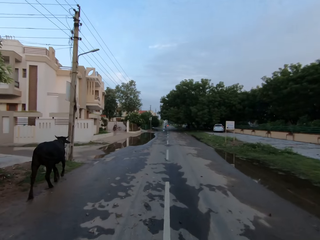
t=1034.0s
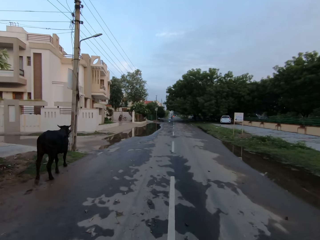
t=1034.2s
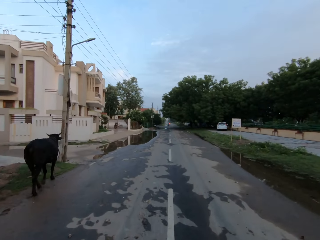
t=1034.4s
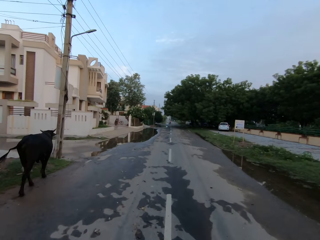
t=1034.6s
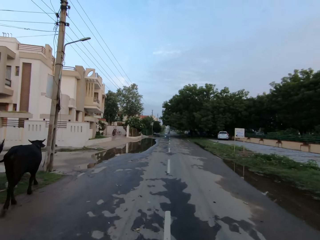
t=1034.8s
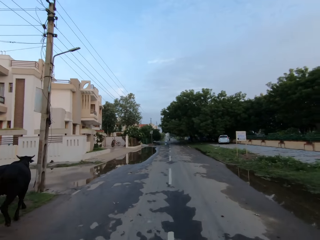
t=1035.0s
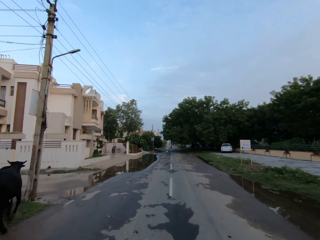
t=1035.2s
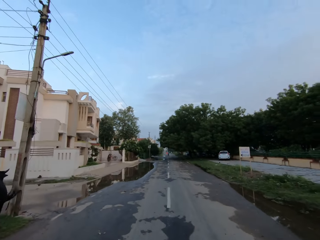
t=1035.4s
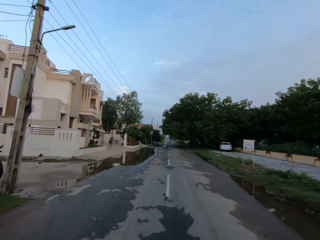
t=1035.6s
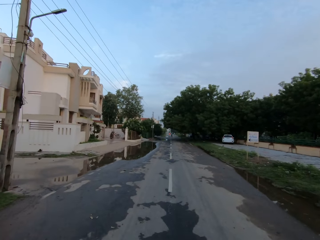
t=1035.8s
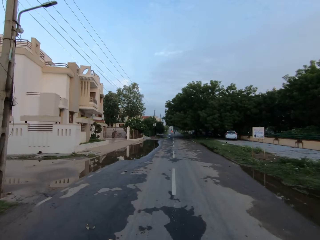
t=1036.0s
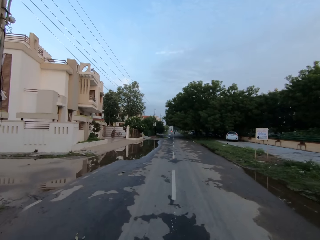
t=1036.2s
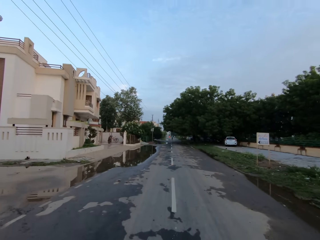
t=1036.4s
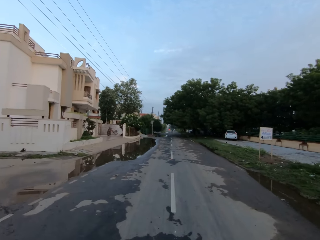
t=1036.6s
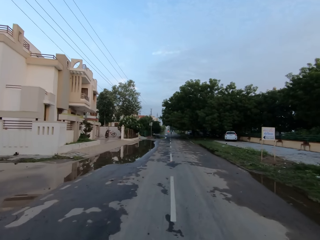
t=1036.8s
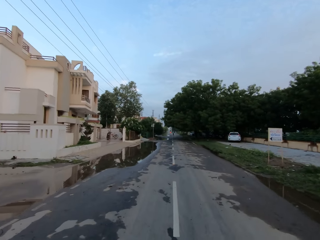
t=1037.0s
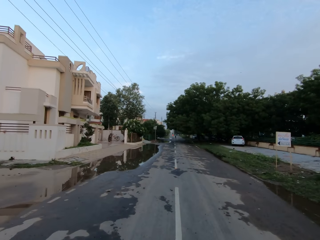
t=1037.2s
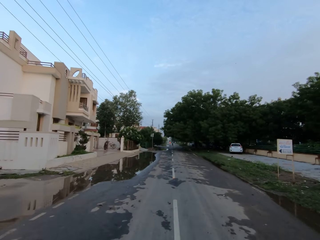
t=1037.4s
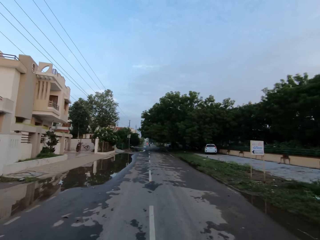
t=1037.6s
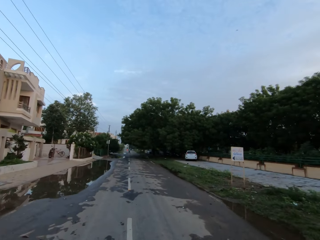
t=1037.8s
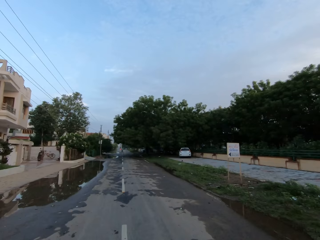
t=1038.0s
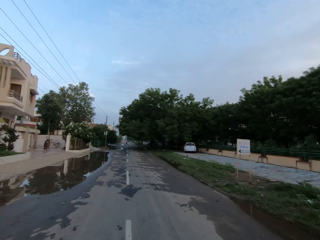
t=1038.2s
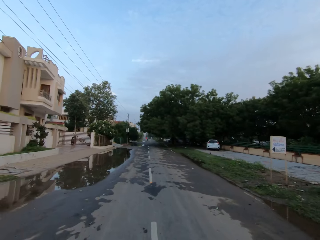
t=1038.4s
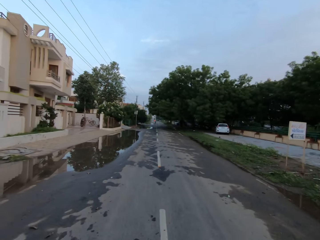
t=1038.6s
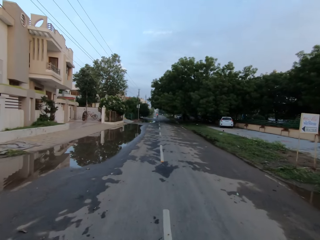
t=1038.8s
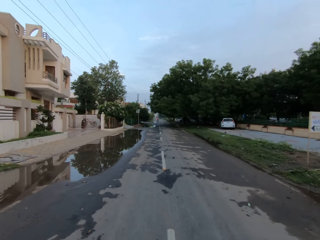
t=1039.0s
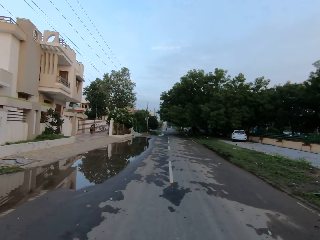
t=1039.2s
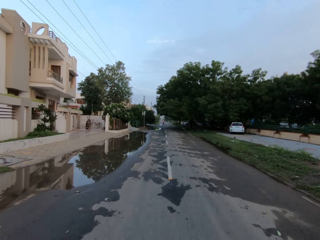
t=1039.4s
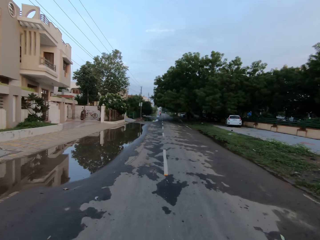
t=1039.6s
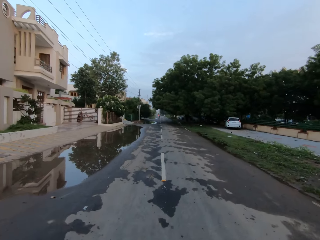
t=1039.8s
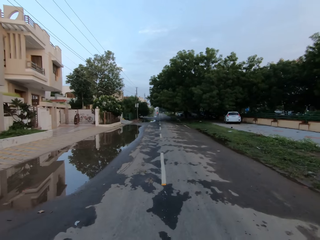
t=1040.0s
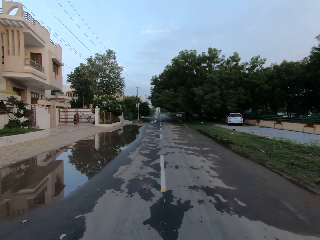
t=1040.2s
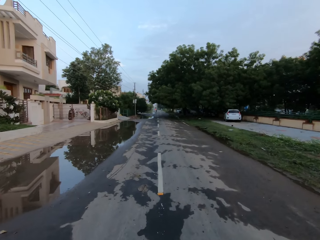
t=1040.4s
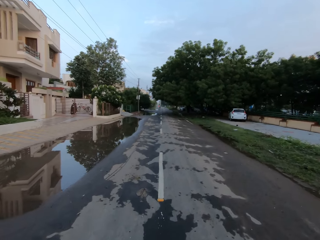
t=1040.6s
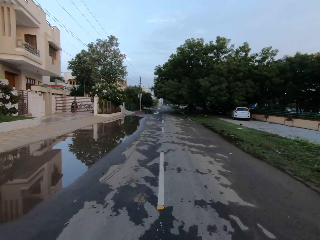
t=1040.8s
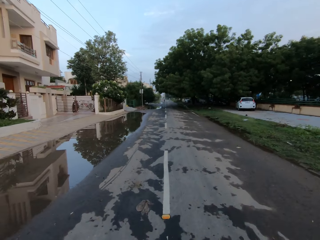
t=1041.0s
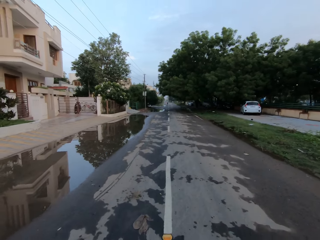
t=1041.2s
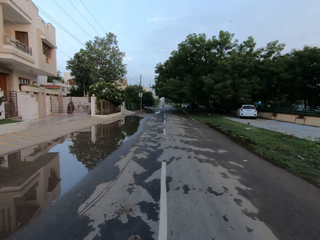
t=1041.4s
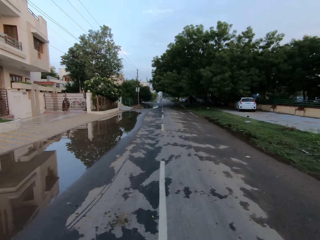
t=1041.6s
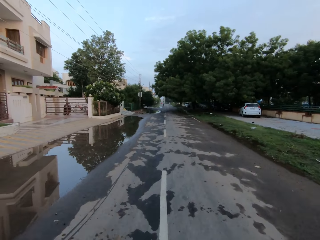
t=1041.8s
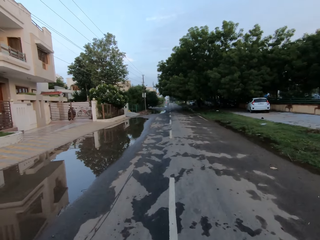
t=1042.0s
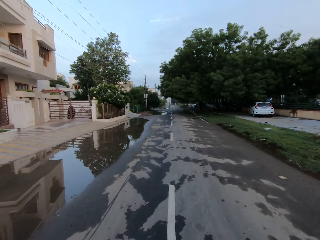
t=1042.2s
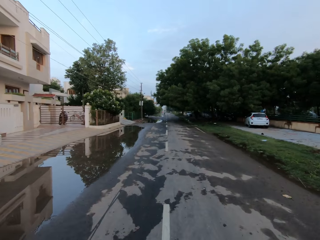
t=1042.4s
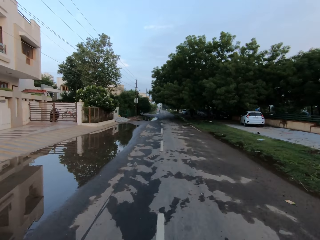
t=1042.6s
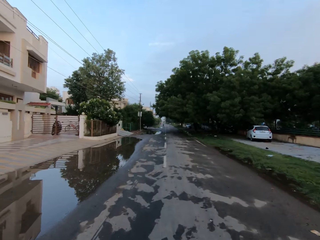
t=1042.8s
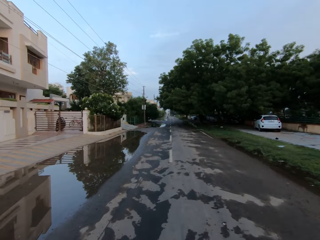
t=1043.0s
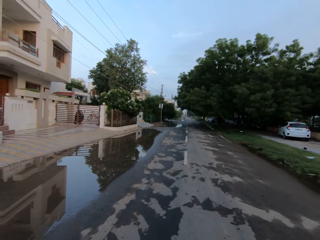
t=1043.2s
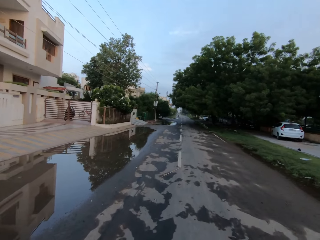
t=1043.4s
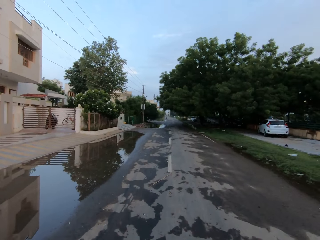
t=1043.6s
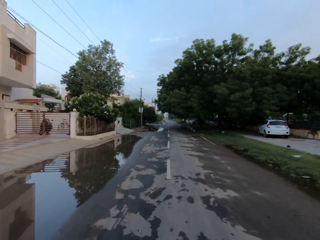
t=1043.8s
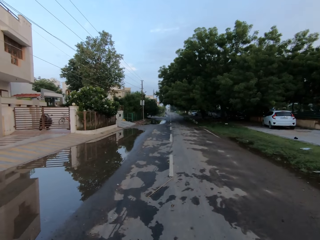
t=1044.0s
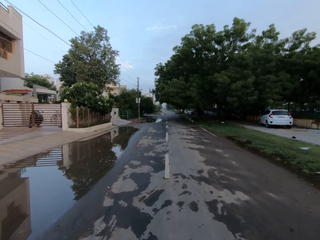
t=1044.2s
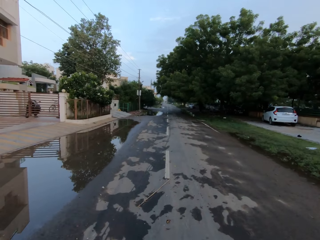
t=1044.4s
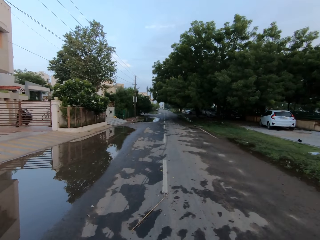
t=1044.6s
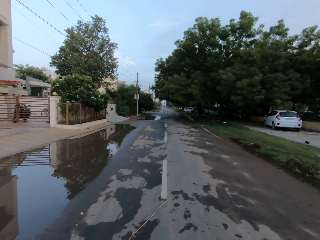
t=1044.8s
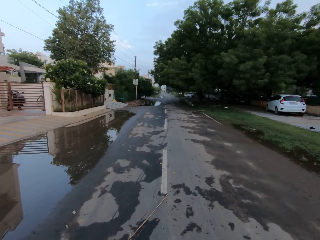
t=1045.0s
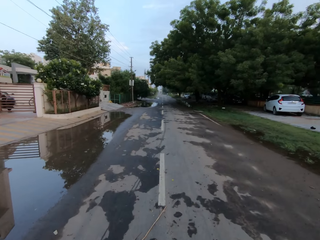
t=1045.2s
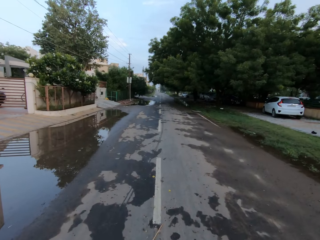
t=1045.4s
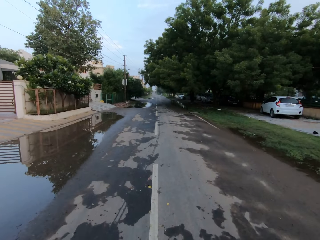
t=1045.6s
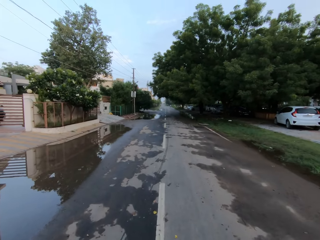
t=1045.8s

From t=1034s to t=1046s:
The camera wearer walks on the road. They walk past a black cow.

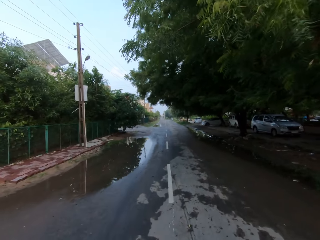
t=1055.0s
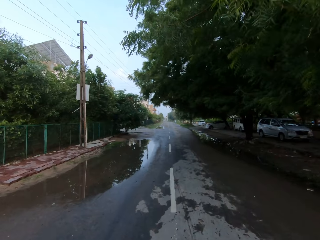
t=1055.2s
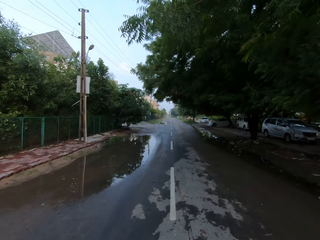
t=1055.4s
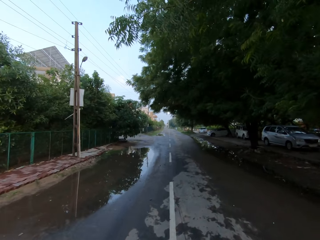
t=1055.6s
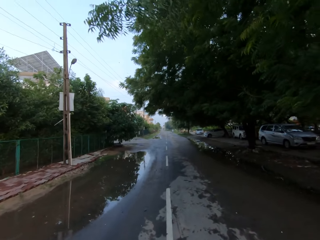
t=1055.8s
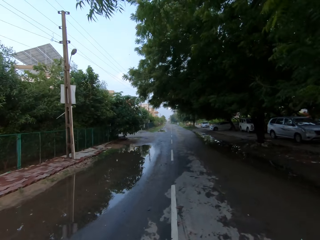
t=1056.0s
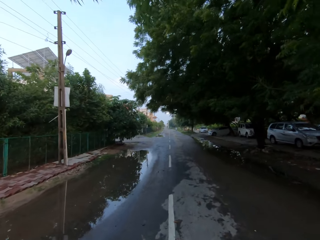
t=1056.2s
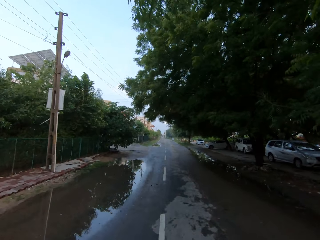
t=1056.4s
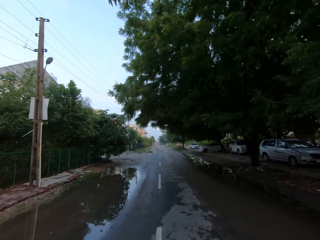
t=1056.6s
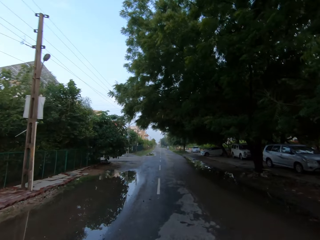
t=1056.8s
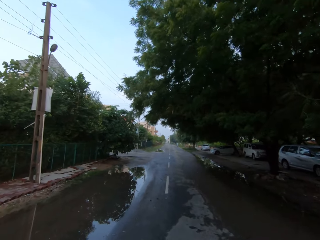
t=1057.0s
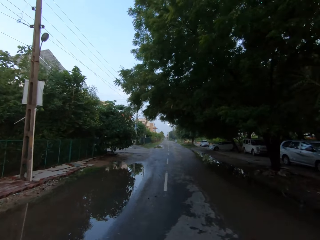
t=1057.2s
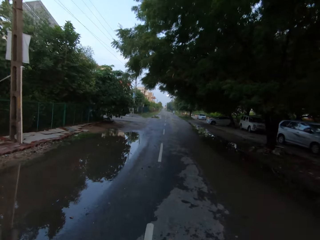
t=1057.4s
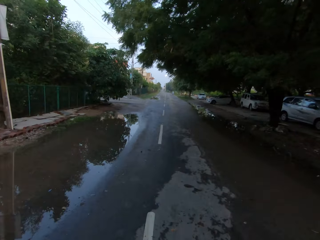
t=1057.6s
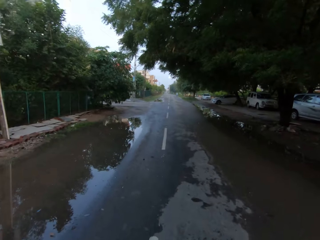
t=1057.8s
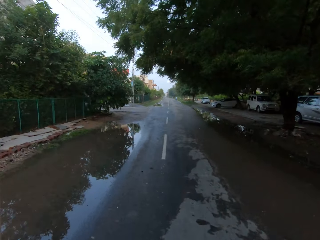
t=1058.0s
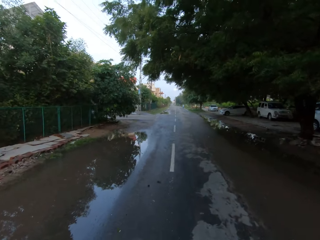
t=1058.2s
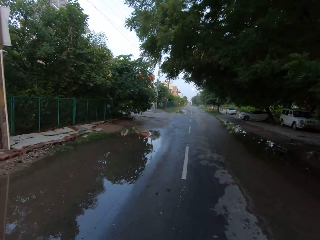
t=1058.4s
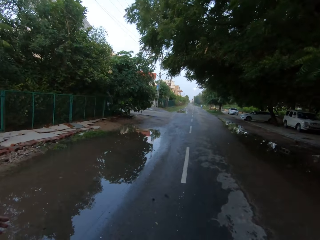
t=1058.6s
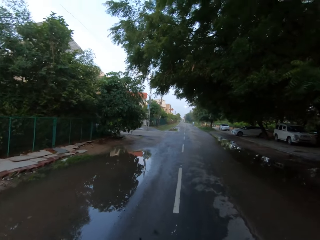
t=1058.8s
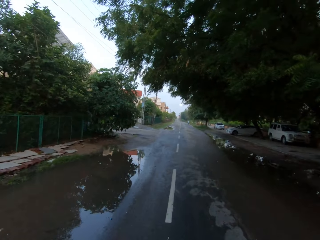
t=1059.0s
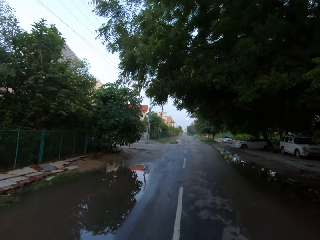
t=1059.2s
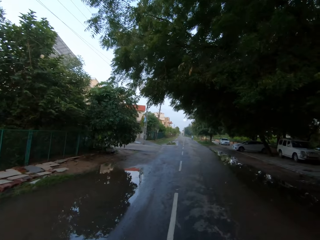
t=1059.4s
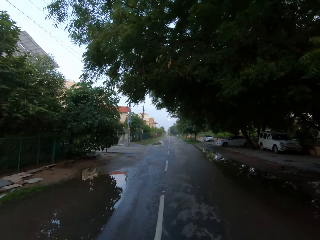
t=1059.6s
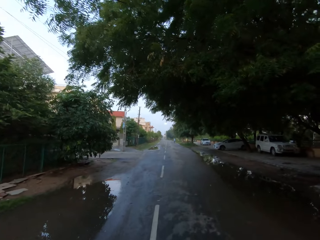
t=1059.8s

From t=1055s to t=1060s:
The camera wearer converses with a man.

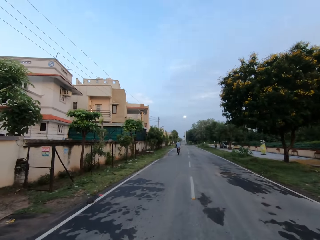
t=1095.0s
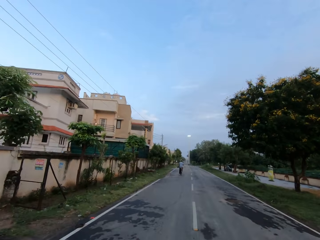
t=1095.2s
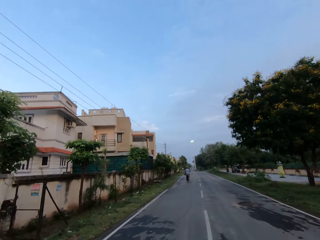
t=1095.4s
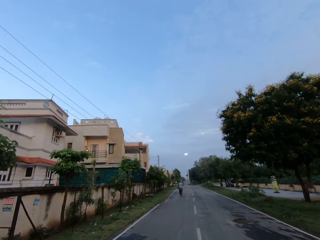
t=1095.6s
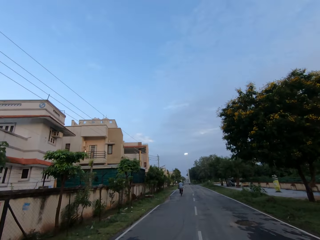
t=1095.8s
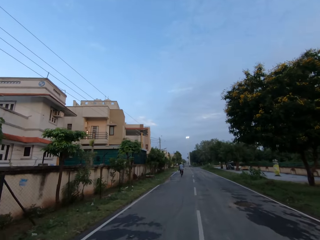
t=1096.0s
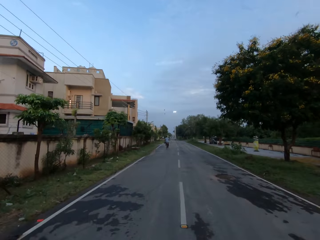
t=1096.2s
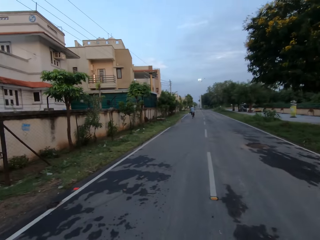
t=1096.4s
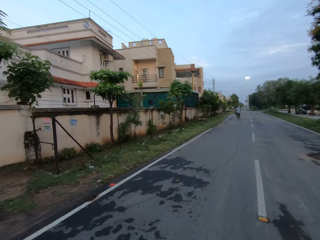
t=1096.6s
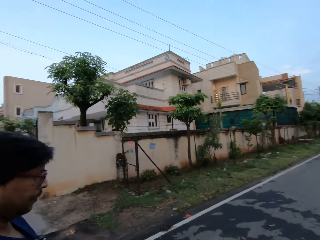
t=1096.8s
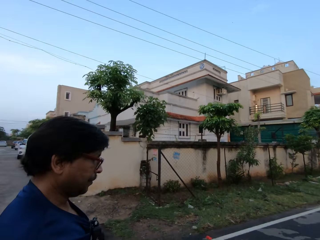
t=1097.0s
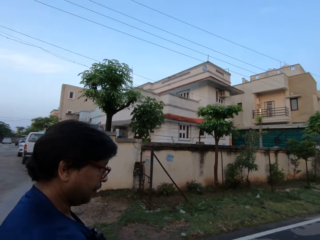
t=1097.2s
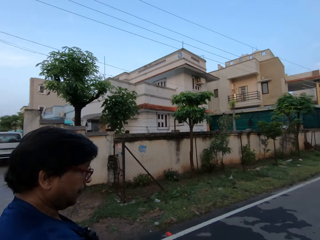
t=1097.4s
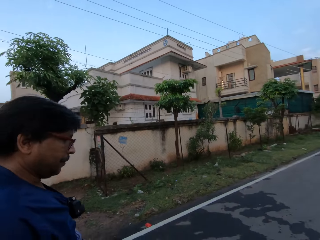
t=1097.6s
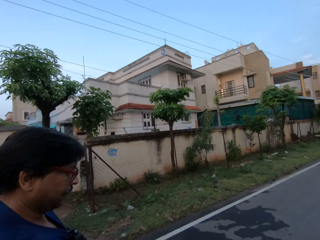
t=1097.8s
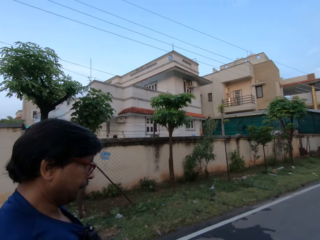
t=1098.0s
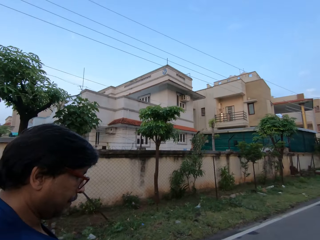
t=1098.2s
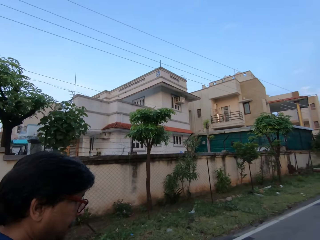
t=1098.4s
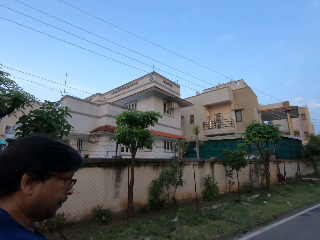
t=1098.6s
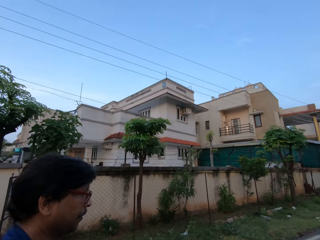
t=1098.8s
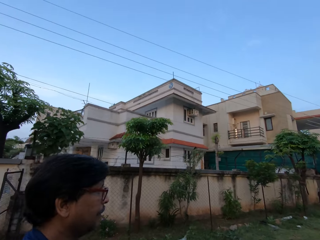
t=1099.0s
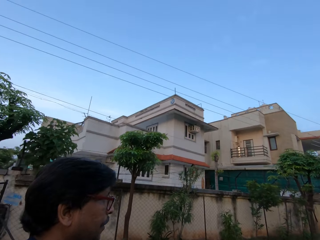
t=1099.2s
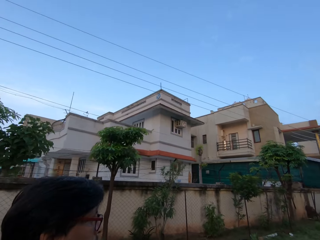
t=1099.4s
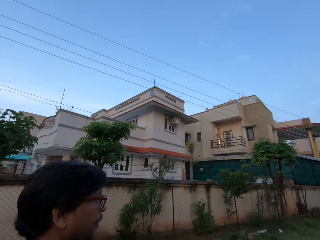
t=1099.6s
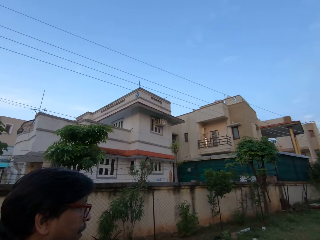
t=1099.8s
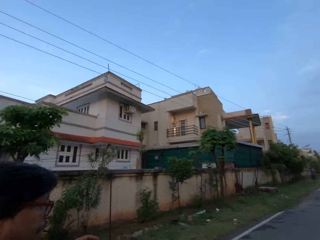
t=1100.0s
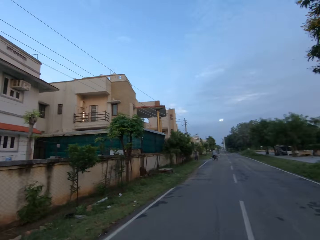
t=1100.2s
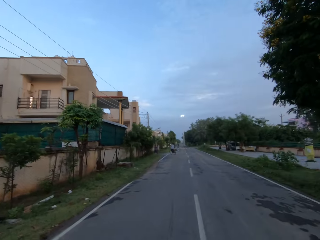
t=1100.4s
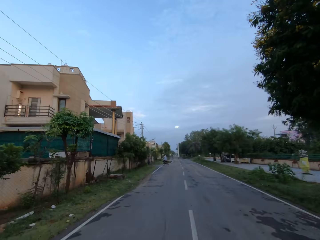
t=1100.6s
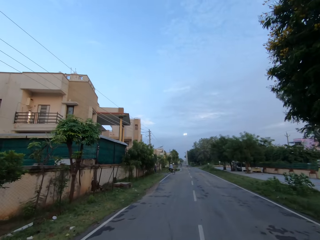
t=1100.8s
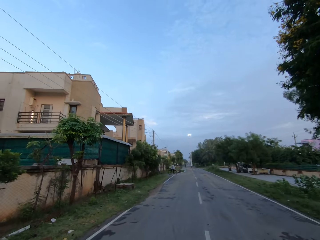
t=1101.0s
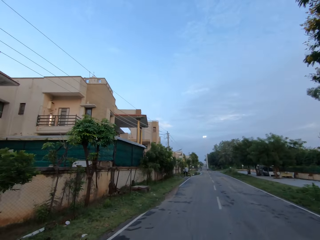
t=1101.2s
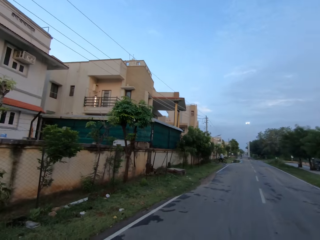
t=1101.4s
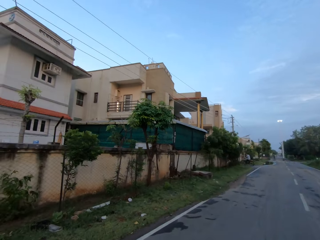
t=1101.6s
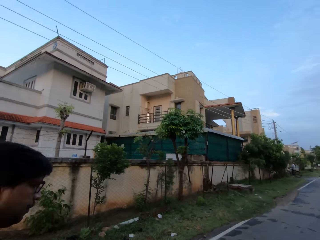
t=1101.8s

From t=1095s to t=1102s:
The camera wearer turns towards the man. They look at the man. They walk on the road. The man speaks to the camera wearer. The camera wearer turns away from the man.
